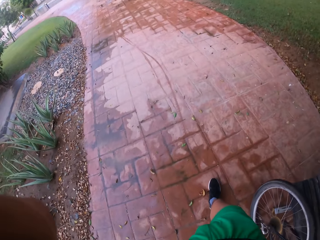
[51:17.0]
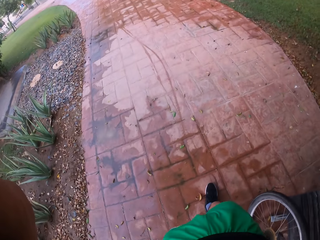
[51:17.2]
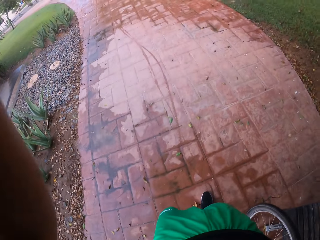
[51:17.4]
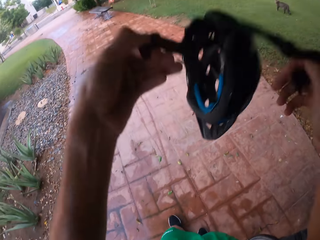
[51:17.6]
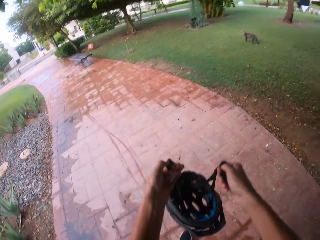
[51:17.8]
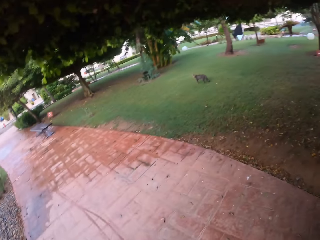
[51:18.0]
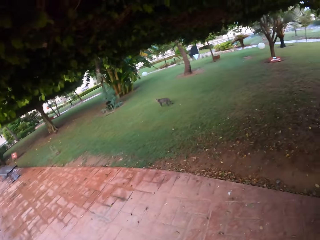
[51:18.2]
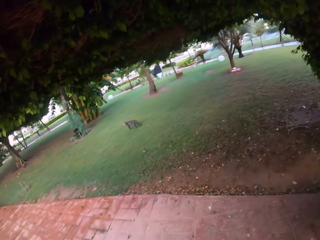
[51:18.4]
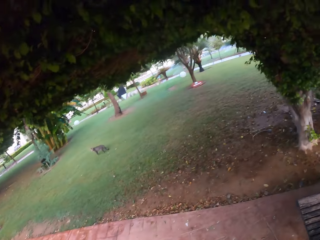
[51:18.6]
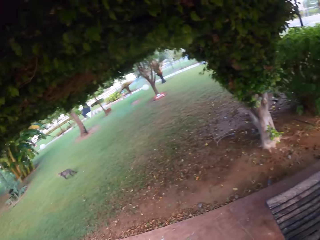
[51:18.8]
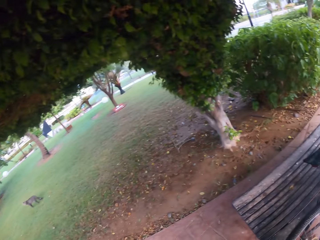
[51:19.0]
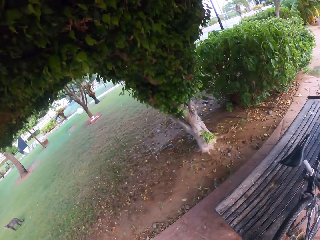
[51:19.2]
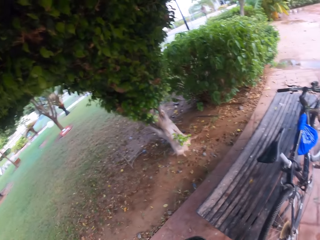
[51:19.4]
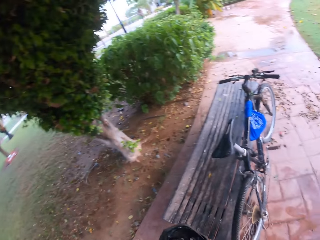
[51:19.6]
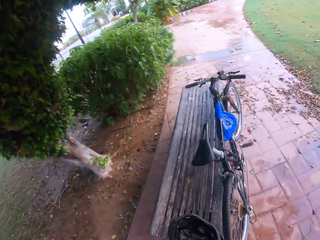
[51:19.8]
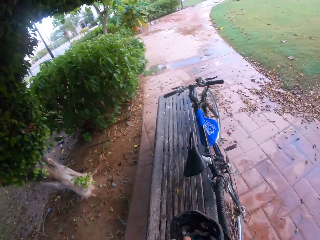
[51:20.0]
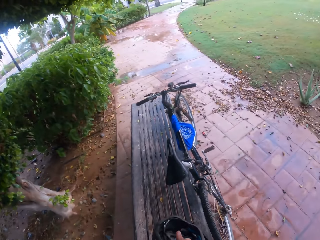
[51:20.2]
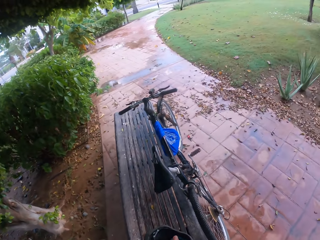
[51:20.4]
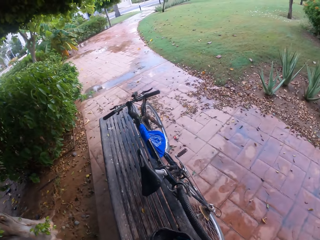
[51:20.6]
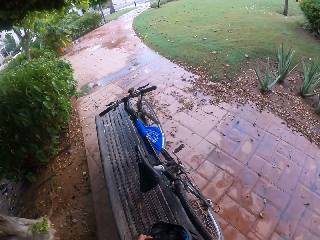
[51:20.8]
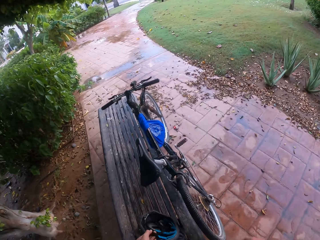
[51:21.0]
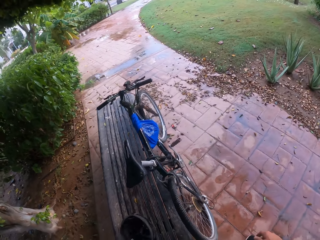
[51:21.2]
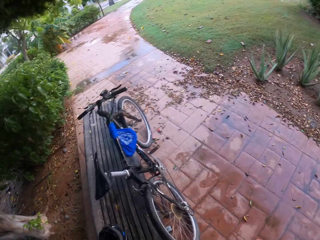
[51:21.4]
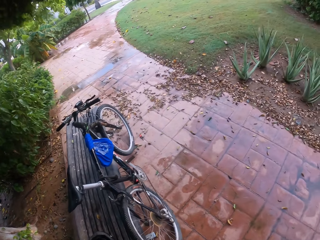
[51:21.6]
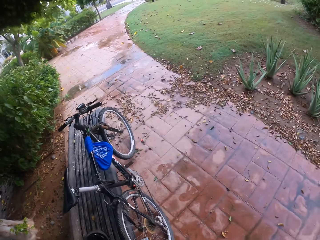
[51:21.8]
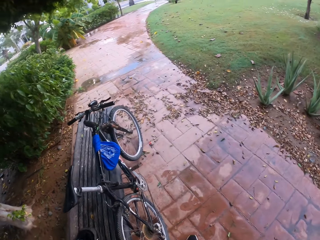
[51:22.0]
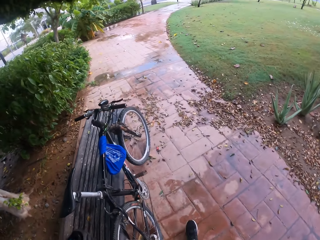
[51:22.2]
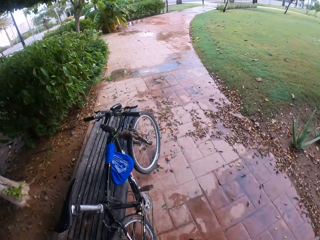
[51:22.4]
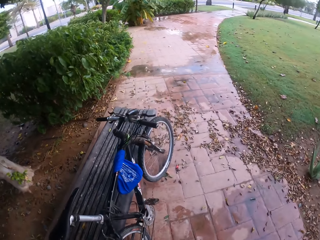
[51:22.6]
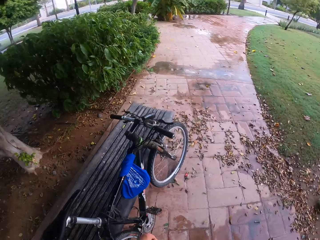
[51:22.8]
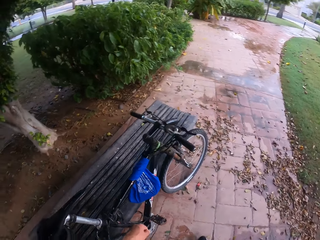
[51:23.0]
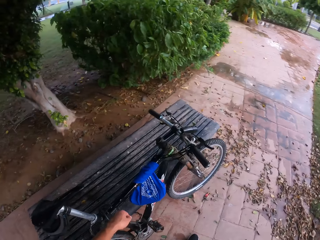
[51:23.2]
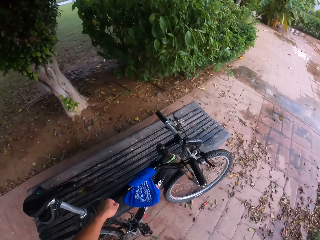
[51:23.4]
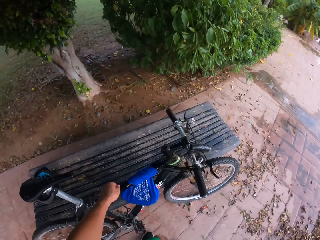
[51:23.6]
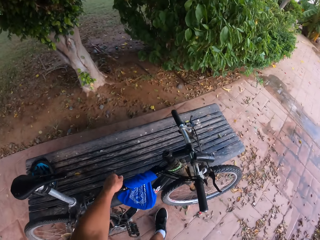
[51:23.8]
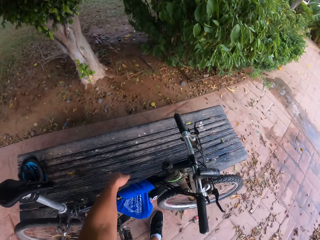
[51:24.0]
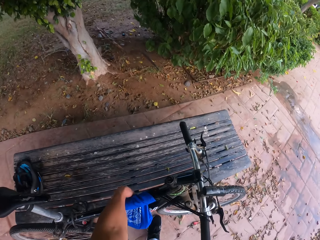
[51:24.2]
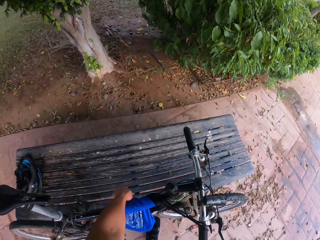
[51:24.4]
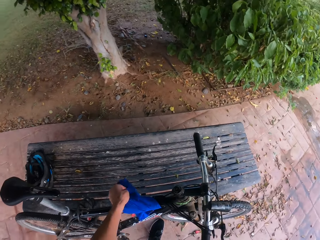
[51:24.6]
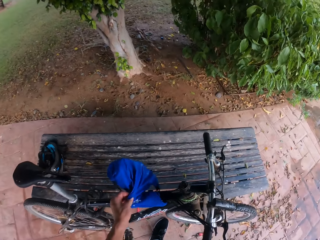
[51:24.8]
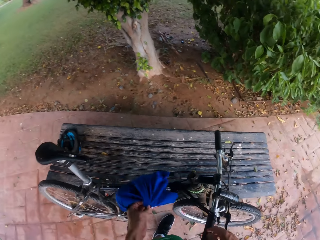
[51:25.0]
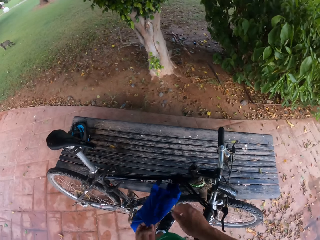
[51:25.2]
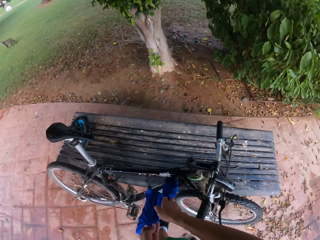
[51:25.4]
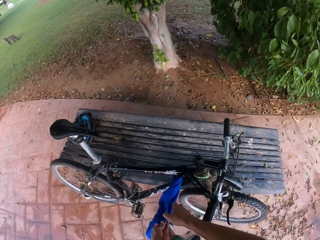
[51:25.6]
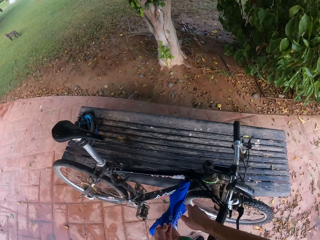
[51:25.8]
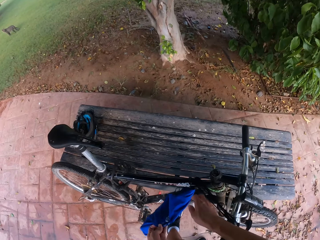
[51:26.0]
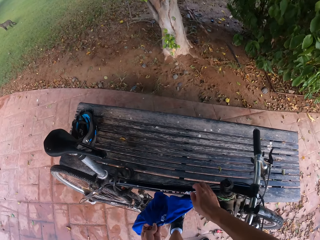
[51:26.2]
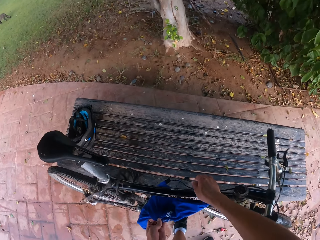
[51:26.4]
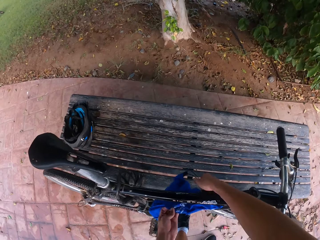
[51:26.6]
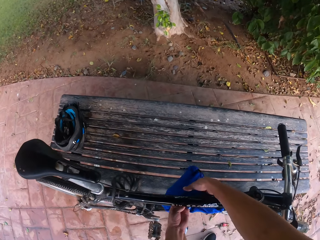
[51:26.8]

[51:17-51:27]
The camera wearer holds the bike helmet. They remove the helmet. They put the helmet on the bench. They hold their bag.

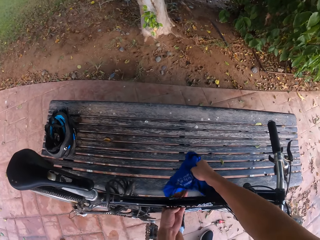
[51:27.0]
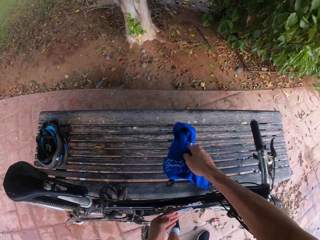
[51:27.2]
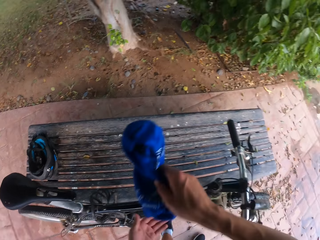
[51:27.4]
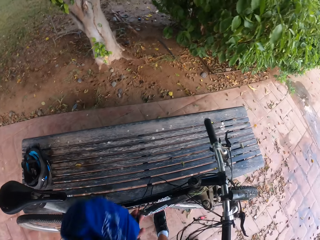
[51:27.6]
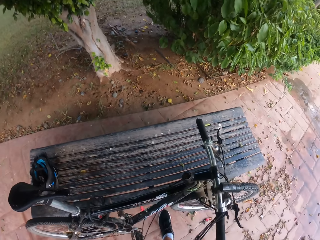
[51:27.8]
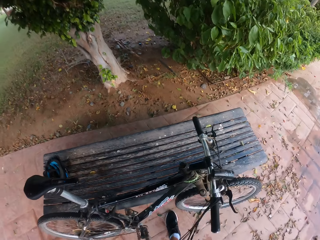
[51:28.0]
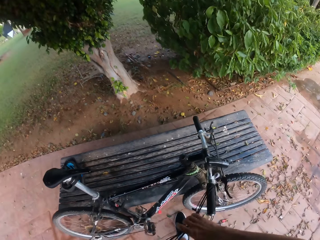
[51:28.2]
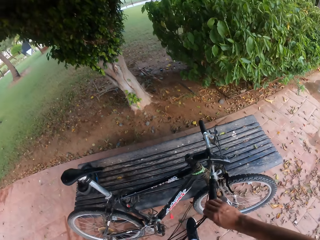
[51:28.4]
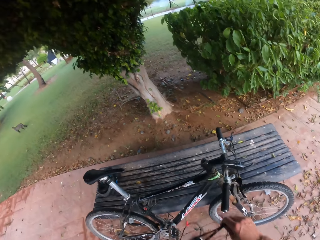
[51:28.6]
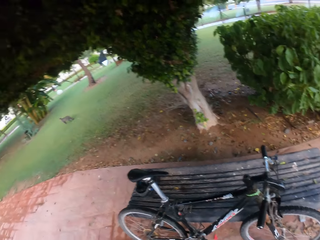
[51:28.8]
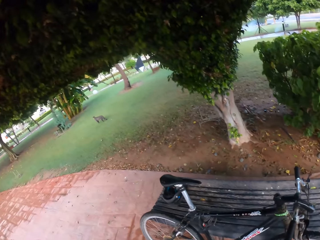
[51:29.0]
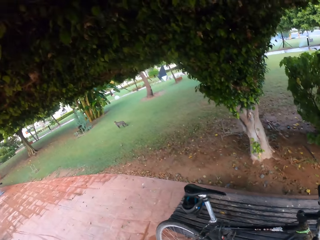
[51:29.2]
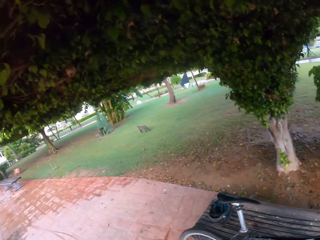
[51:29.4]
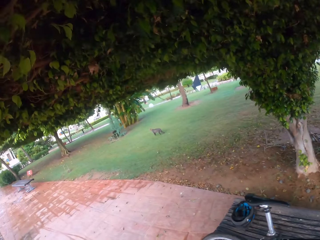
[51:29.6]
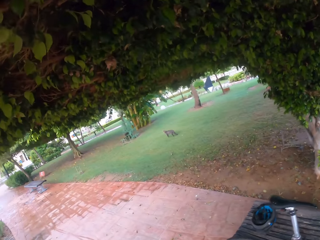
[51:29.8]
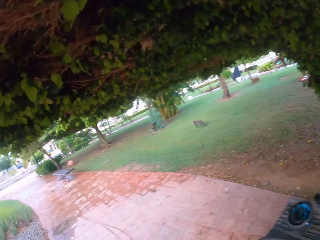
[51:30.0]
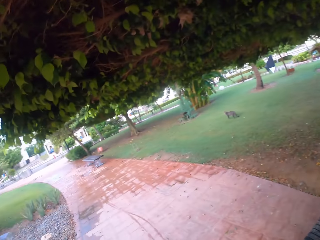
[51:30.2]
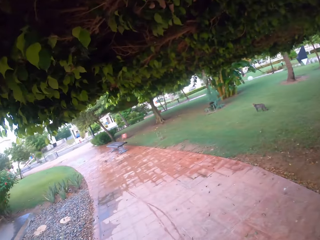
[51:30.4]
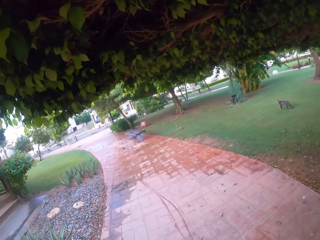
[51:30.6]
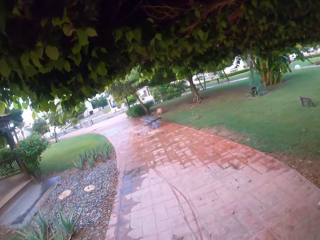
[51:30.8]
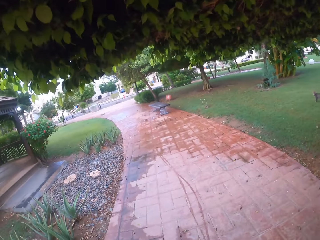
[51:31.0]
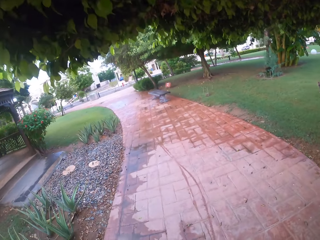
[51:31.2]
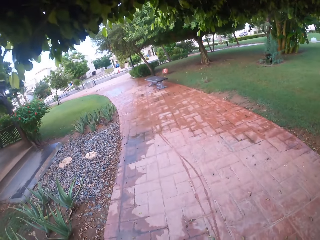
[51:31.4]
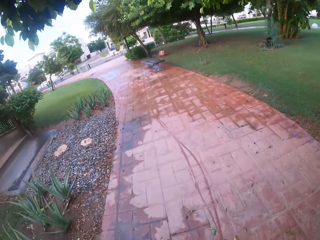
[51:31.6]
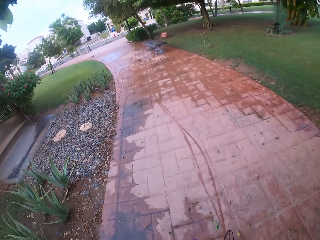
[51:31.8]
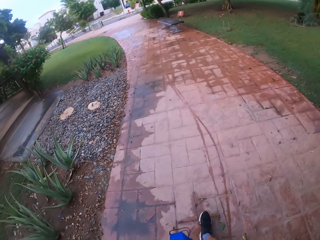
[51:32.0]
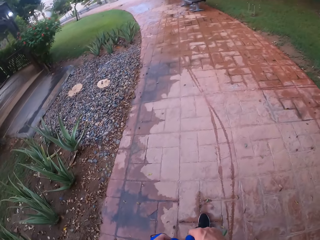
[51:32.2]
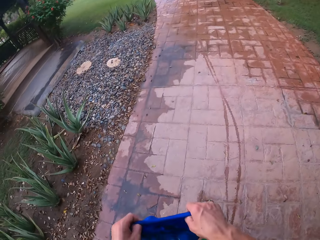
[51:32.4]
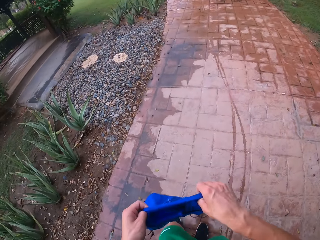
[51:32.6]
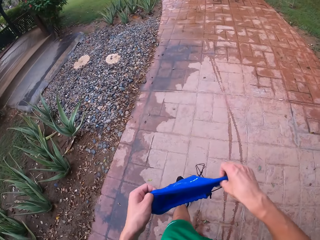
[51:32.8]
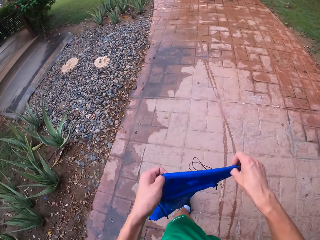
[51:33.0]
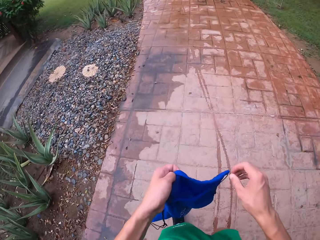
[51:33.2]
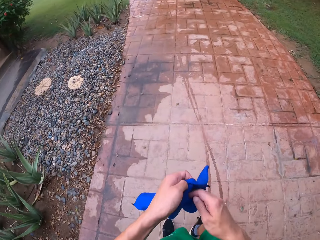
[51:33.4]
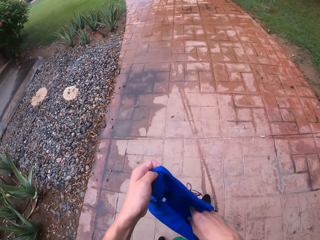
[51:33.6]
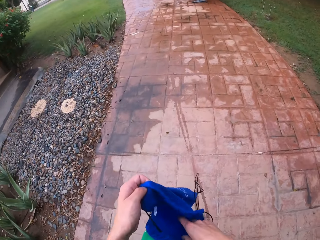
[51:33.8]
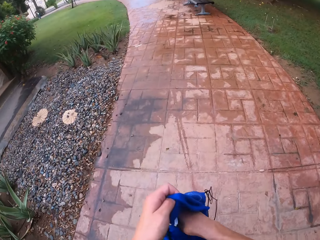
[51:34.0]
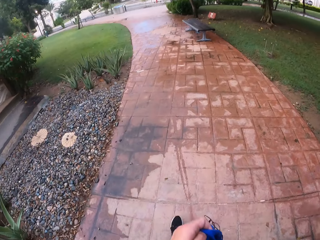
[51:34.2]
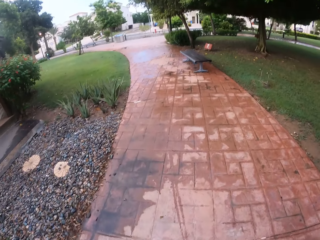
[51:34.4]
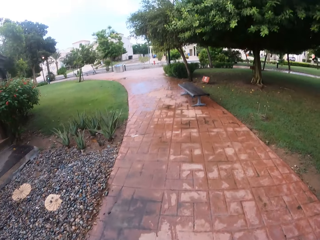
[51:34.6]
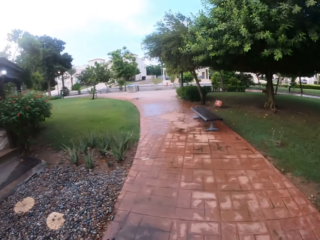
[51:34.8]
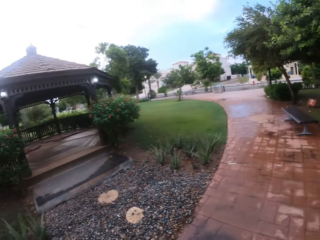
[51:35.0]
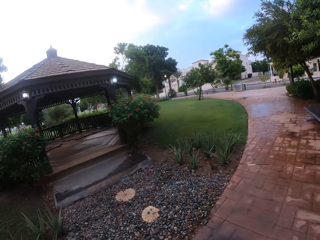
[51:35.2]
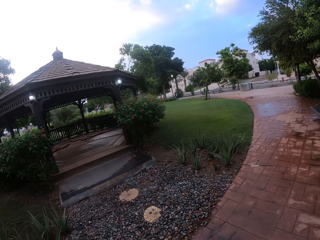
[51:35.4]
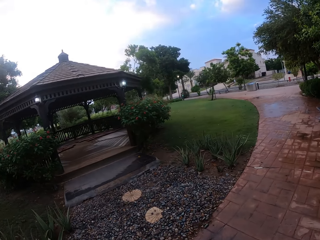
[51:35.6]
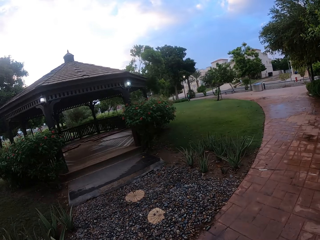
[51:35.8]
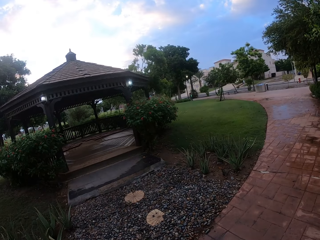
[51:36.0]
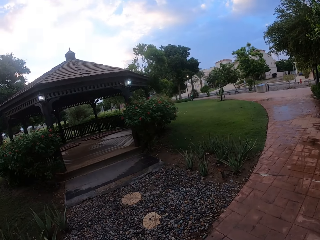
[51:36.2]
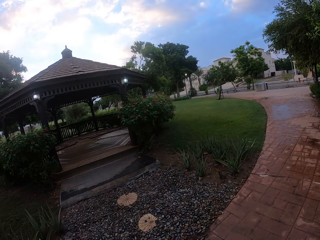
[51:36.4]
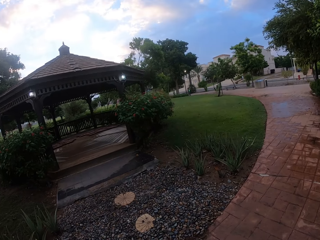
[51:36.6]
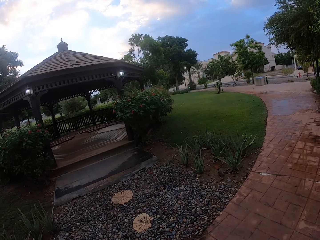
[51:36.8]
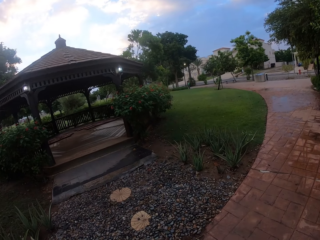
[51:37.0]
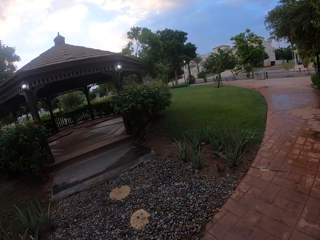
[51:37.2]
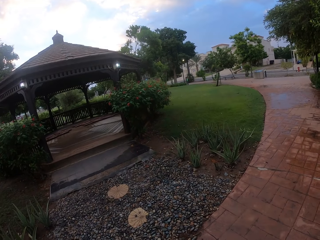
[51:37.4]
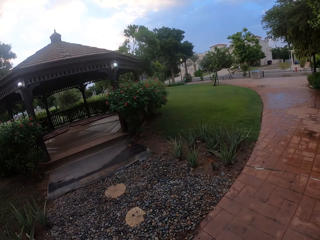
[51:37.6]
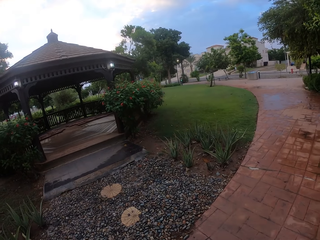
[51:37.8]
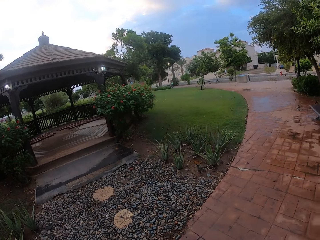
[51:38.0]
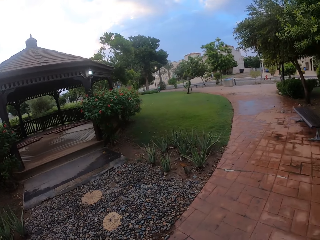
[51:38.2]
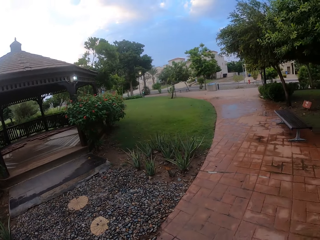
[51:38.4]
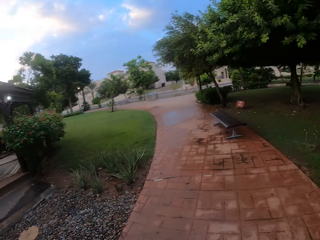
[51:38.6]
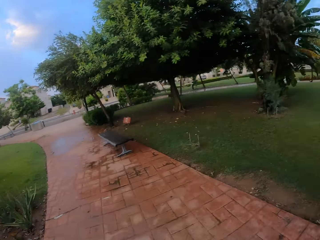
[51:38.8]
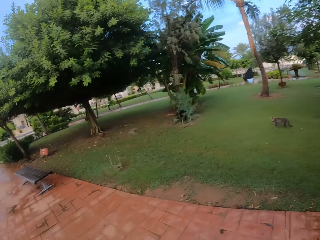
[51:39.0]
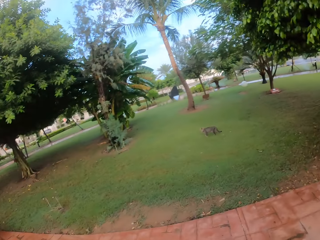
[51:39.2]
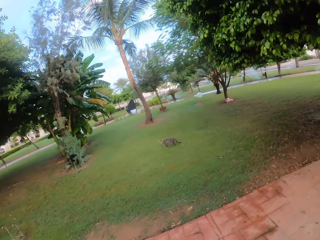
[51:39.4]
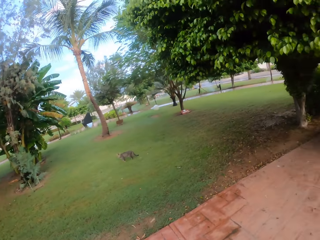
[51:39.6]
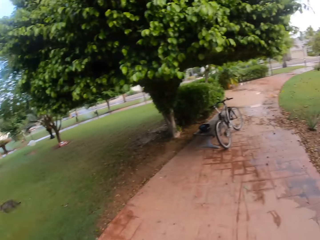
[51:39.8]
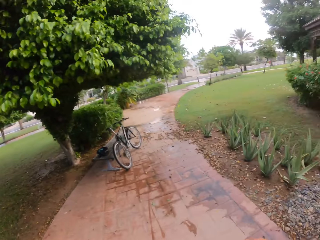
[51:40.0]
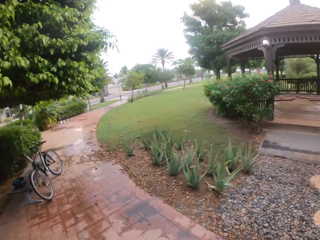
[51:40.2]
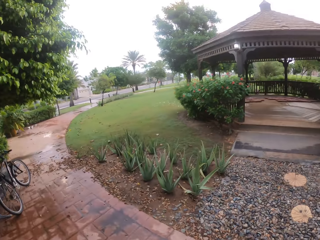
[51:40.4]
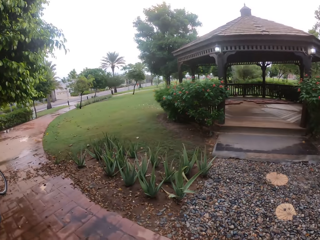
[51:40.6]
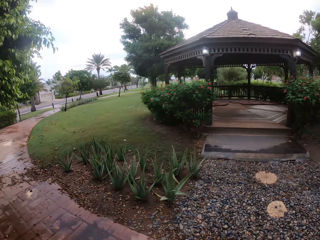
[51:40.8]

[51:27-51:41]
The camera wearer removes the bag from the bicycle. They walk outside. They hold their bag firmly. They carry the bag. They stand outside.
